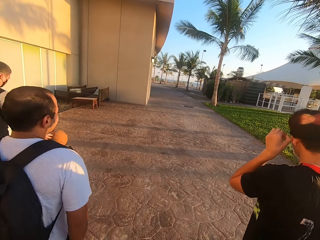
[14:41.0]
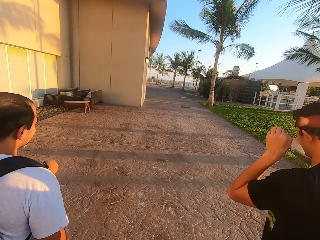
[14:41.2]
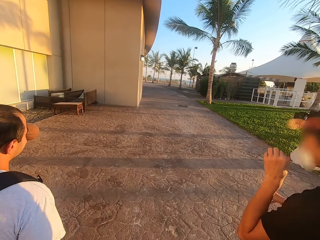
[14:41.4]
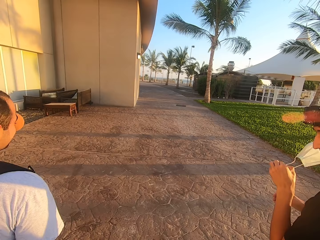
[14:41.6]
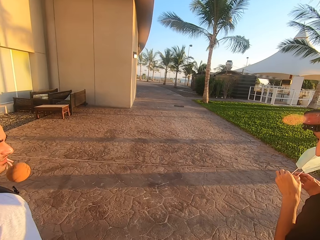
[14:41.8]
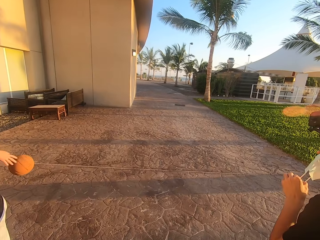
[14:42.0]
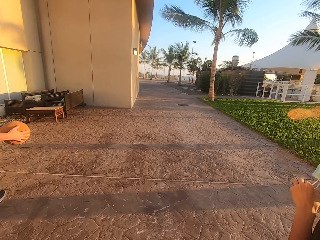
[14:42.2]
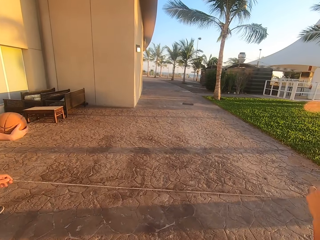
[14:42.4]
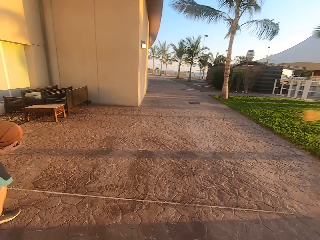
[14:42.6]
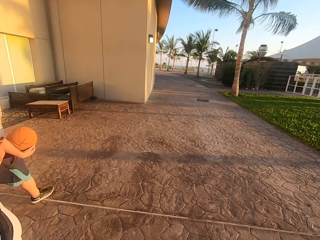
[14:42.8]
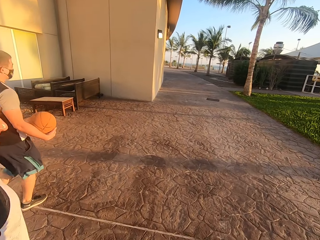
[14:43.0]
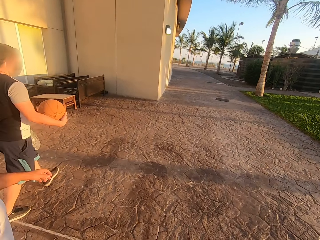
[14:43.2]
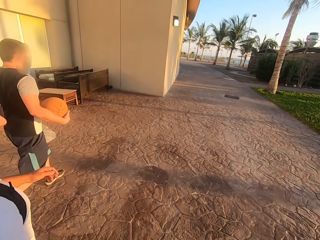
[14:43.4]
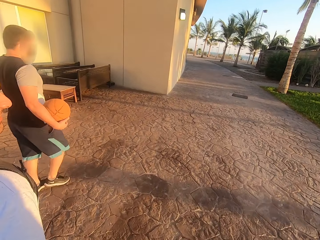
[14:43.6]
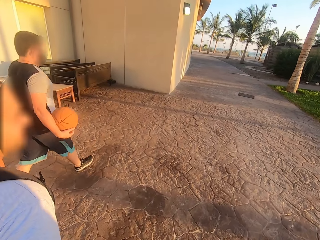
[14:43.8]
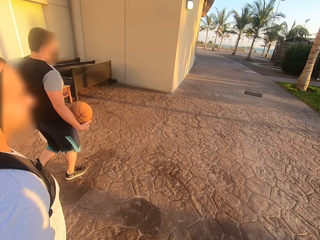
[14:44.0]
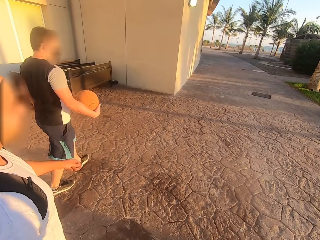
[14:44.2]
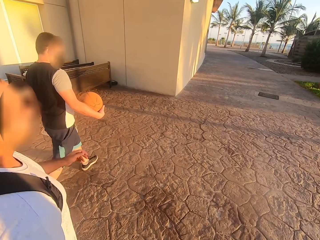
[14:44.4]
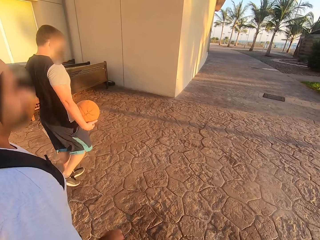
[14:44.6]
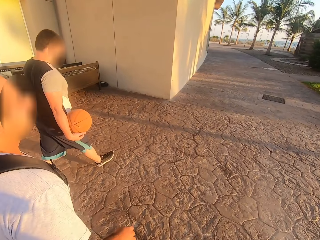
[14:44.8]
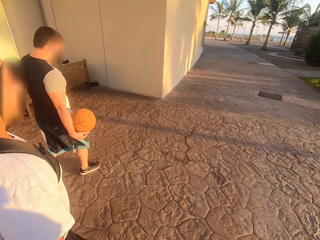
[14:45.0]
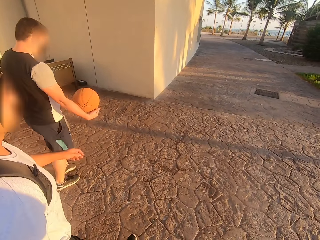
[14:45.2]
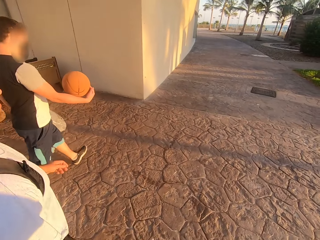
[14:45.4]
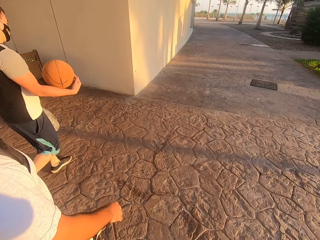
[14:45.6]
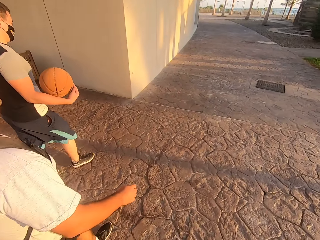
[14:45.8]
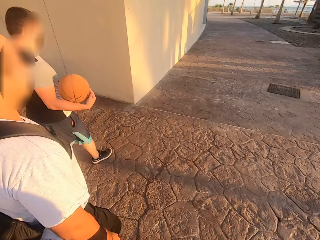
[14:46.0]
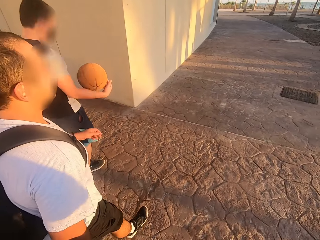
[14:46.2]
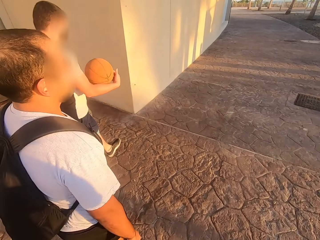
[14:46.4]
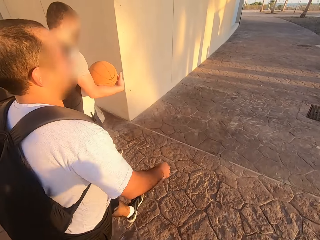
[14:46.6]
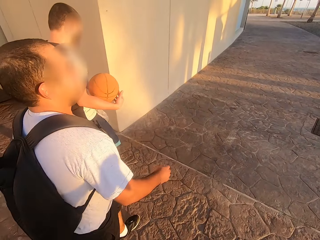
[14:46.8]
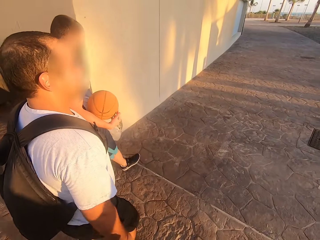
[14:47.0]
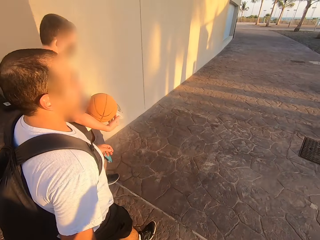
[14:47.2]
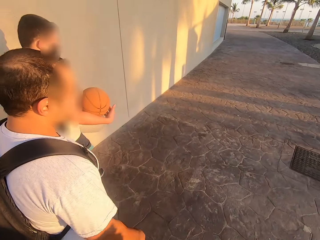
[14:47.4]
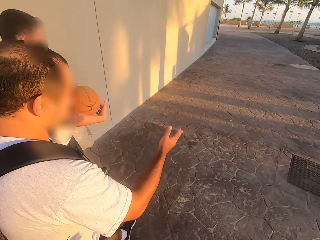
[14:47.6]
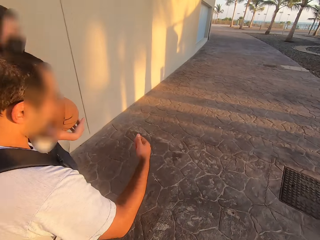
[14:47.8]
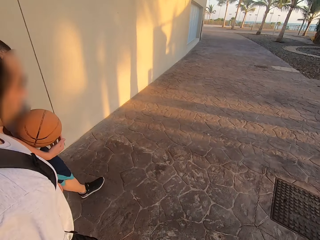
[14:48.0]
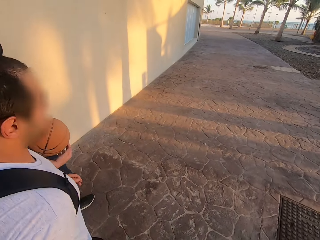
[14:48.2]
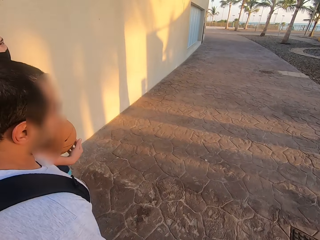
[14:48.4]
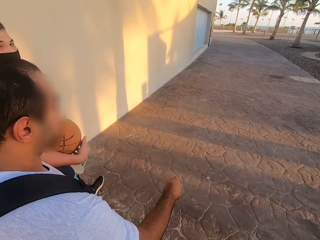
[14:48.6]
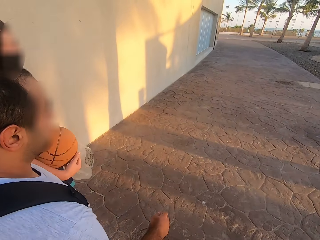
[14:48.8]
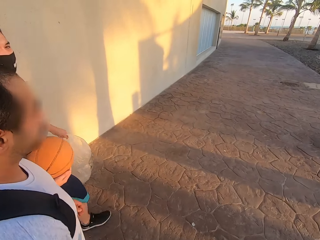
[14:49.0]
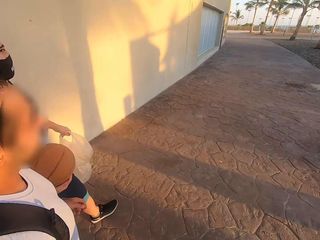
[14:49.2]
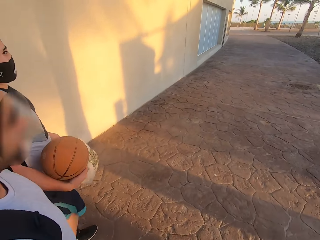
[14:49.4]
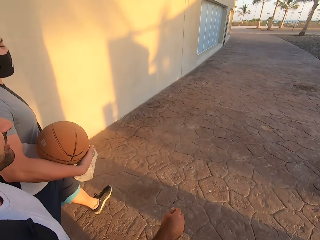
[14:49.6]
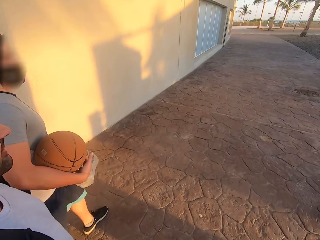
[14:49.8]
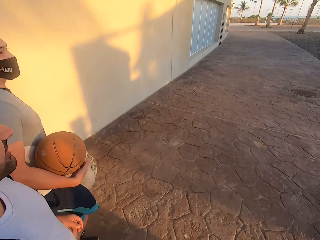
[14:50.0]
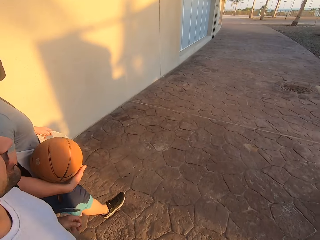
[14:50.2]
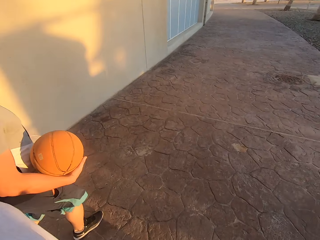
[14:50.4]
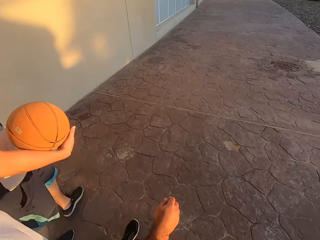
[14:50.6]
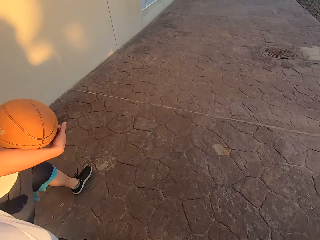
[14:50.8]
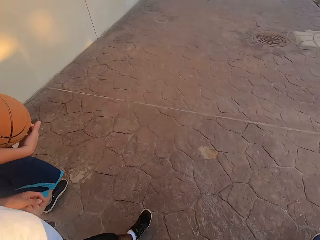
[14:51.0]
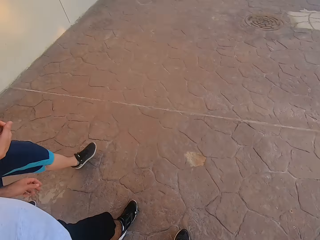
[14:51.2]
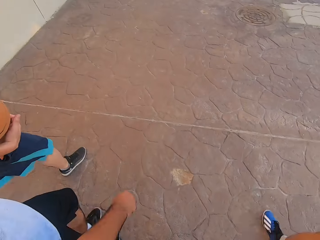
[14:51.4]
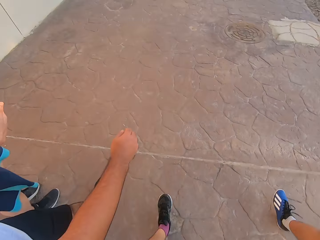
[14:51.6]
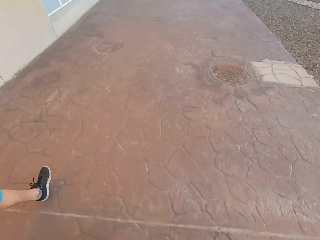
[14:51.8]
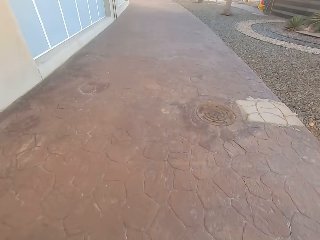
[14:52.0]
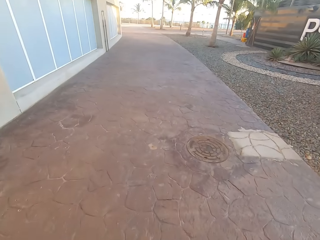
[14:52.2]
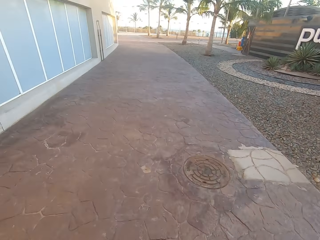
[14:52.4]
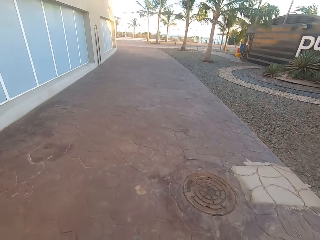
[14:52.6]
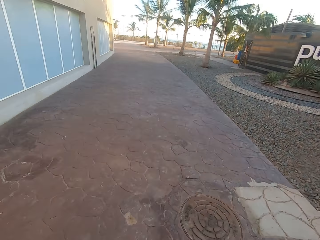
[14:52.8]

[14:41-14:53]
A man removes his mask. The camera wearer walks. Another man walks. A third man holds the ball. Another man moves his hand.

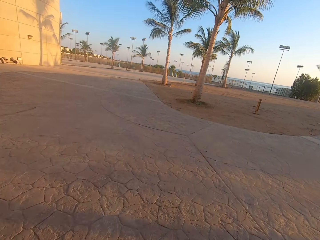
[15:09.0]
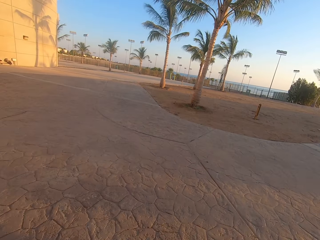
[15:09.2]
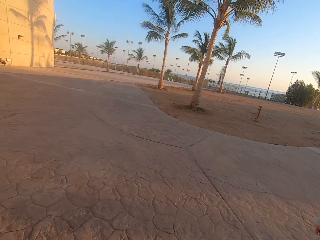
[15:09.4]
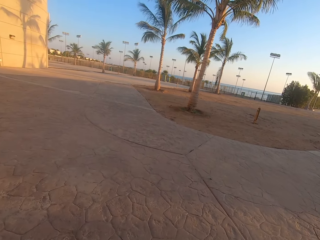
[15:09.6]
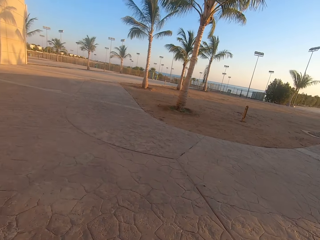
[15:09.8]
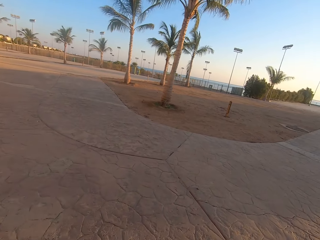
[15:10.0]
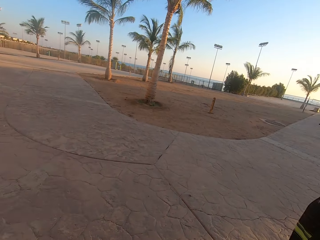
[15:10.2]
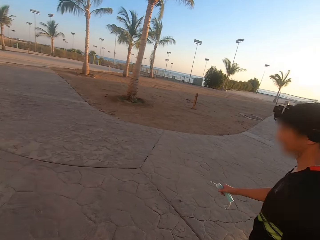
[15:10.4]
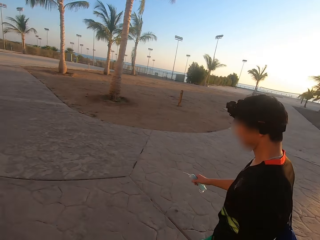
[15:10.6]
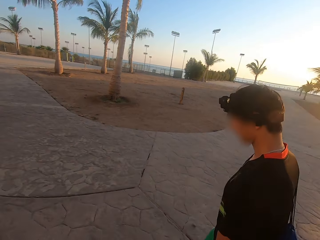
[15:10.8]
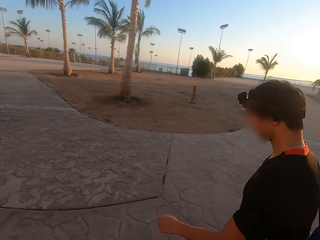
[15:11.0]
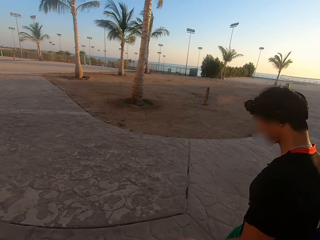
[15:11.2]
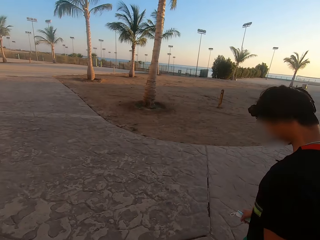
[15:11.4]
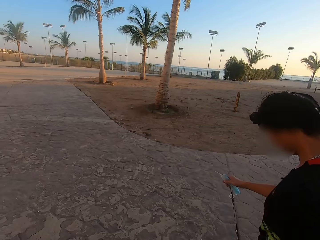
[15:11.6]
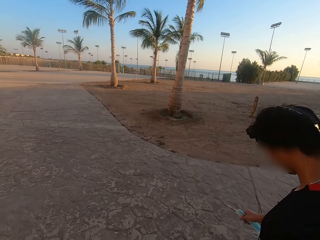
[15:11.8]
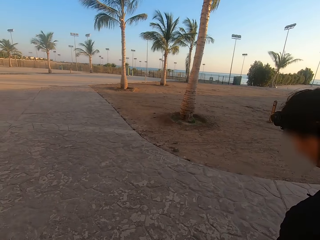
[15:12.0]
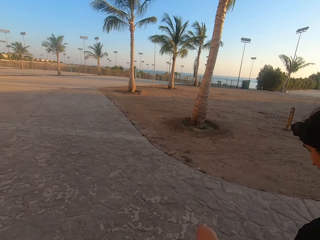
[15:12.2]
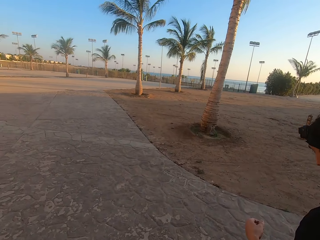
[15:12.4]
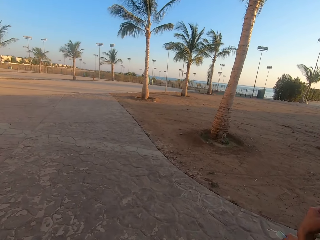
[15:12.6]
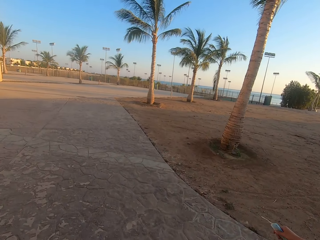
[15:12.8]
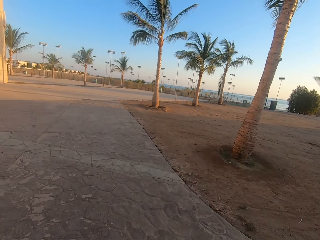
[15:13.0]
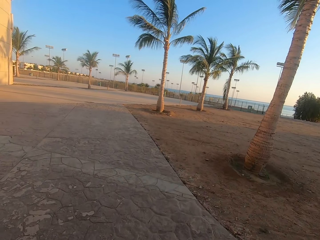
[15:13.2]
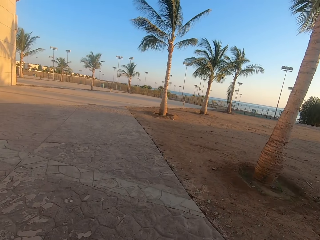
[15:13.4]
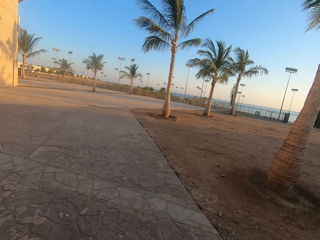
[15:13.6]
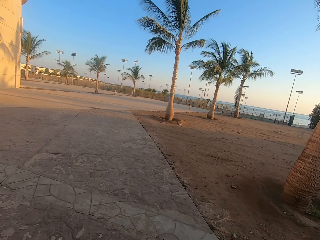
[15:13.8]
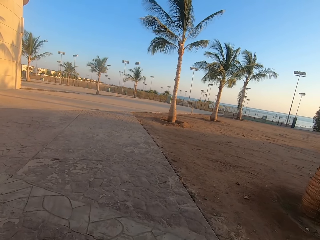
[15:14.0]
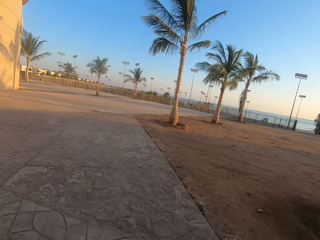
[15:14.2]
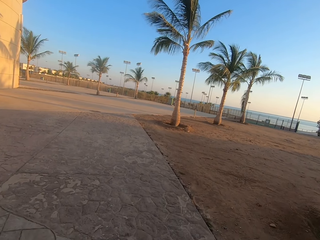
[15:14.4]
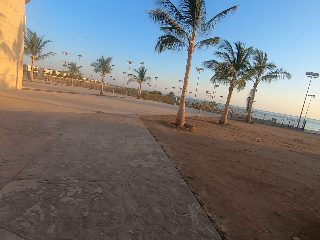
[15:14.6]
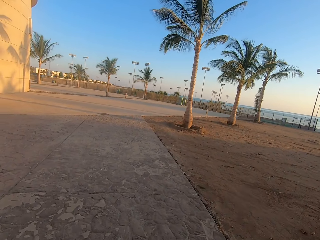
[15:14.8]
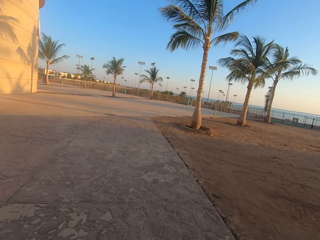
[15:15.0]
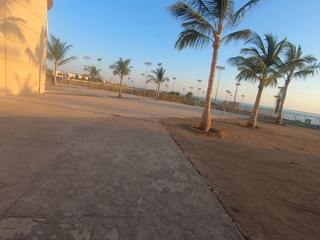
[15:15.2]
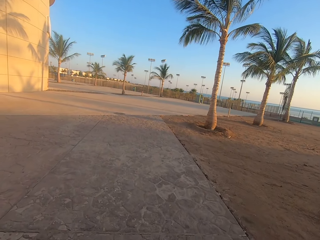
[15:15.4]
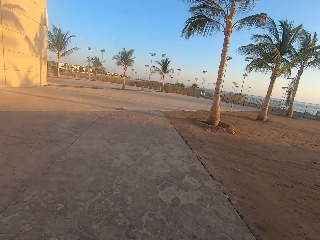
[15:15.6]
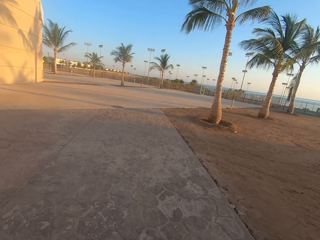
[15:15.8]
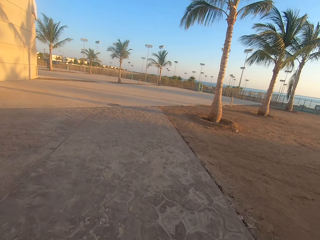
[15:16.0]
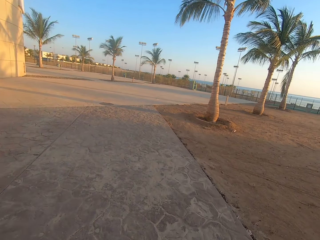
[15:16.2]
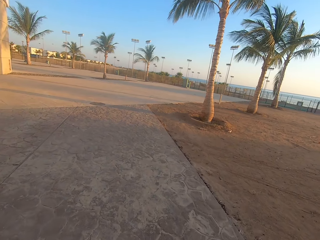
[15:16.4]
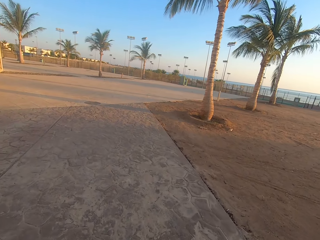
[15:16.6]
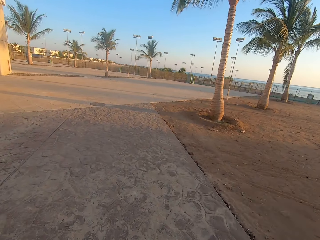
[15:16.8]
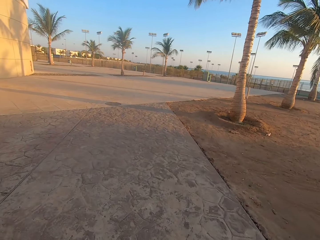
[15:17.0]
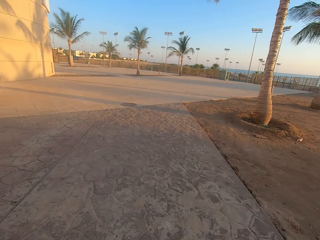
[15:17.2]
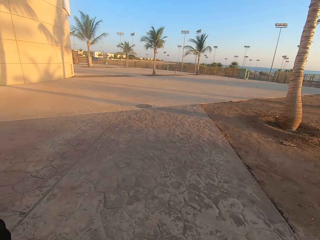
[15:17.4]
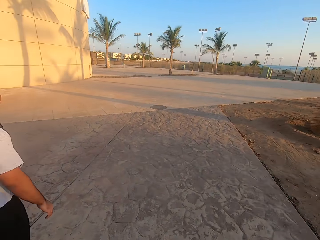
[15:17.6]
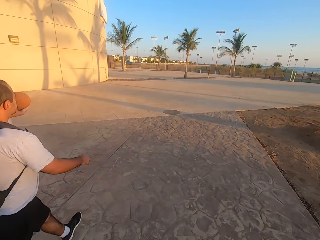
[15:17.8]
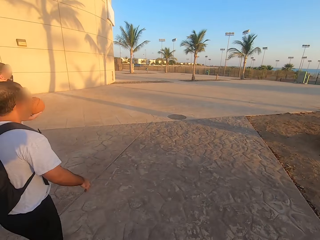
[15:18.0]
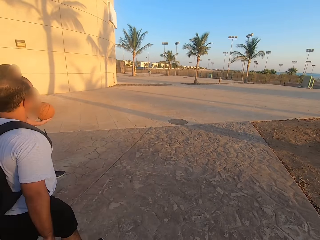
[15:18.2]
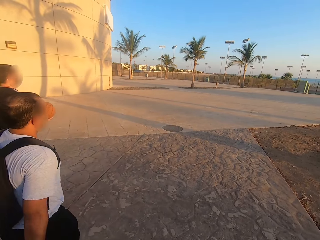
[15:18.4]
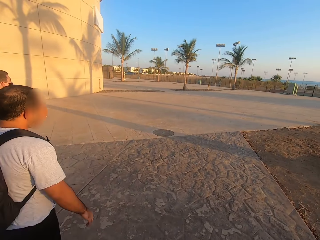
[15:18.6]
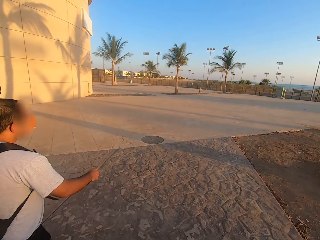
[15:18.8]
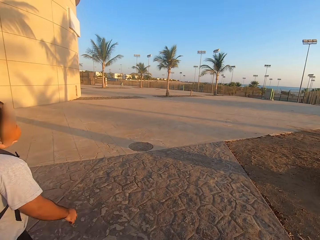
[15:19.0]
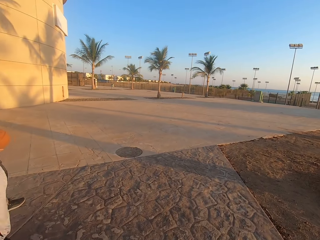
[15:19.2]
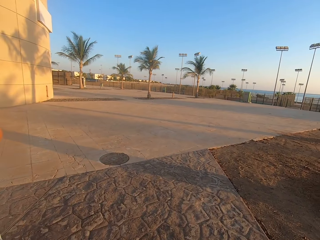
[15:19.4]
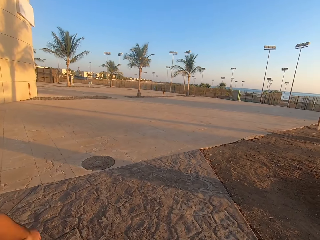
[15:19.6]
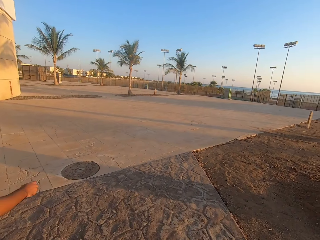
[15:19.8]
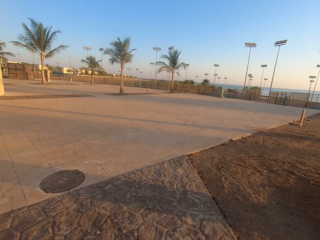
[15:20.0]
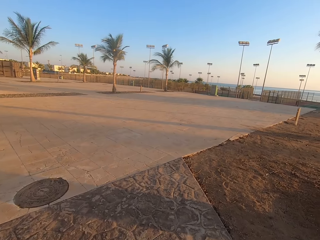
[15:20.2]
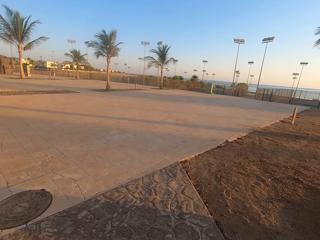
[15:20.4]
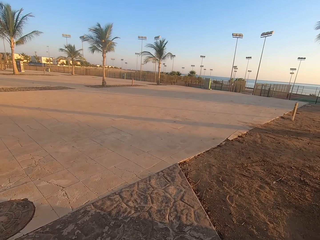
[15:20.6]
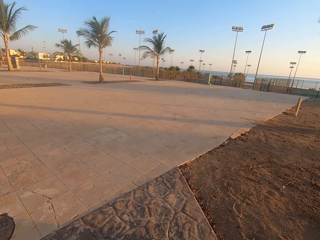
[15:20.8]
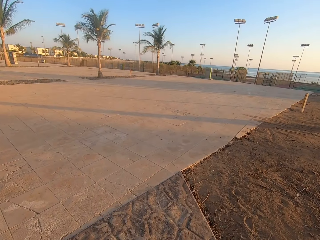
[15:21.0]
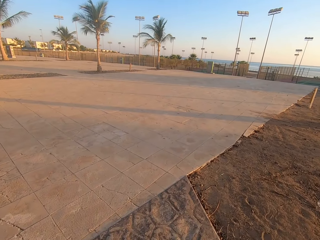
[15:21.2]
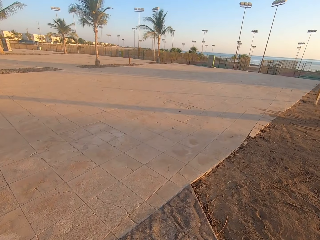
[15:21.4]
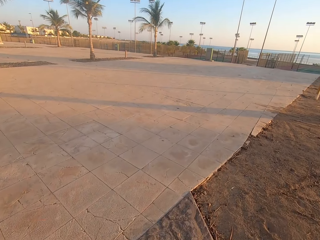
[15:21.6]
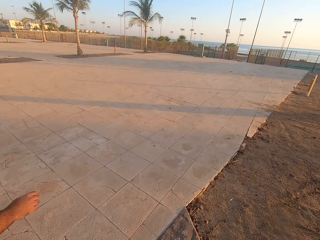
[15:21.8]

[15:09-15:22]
The camera wearer walks and looks at a man. They walk and look at another man.
